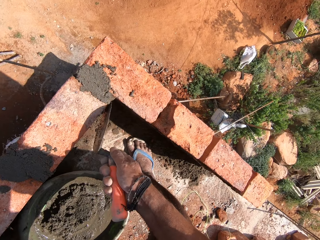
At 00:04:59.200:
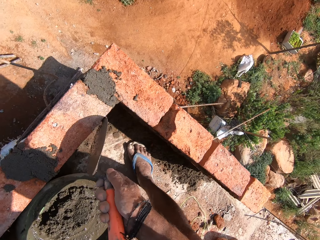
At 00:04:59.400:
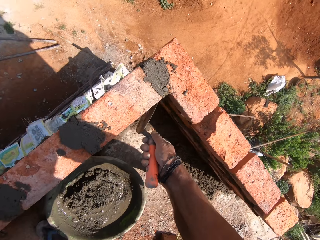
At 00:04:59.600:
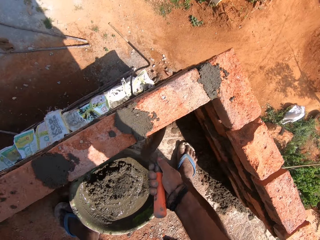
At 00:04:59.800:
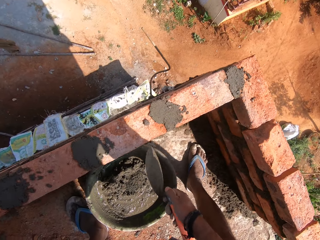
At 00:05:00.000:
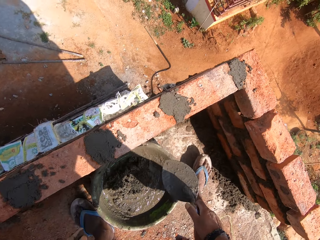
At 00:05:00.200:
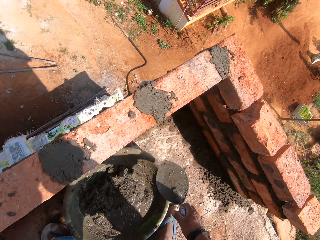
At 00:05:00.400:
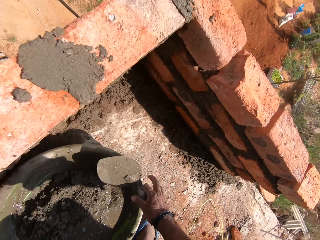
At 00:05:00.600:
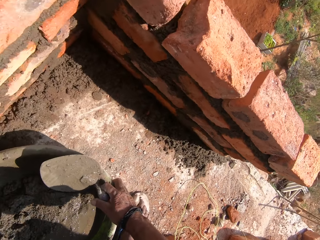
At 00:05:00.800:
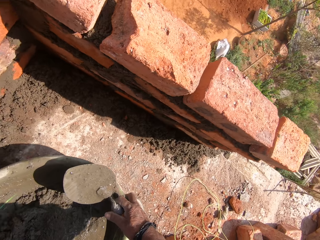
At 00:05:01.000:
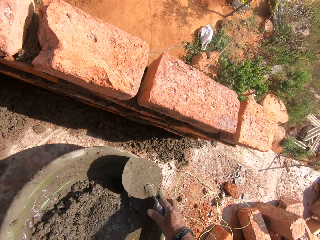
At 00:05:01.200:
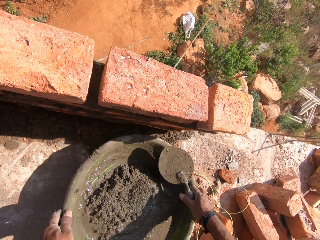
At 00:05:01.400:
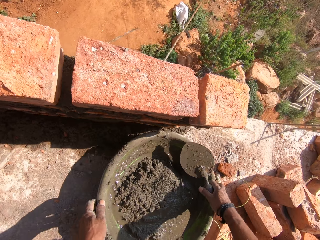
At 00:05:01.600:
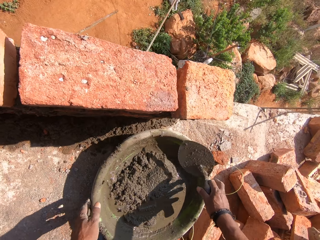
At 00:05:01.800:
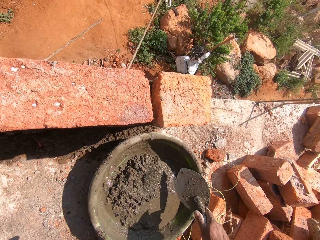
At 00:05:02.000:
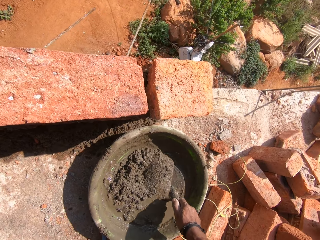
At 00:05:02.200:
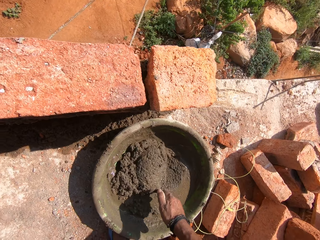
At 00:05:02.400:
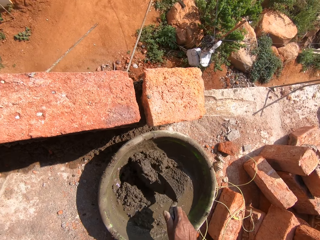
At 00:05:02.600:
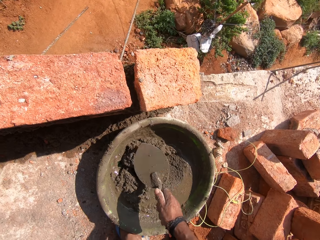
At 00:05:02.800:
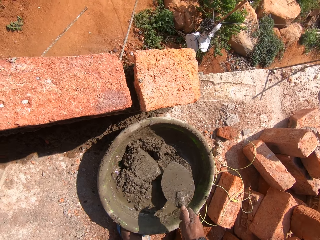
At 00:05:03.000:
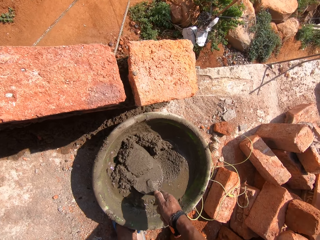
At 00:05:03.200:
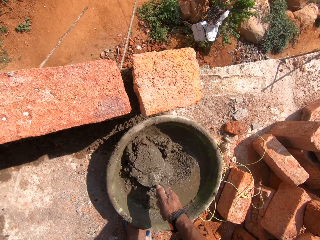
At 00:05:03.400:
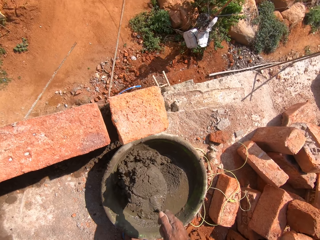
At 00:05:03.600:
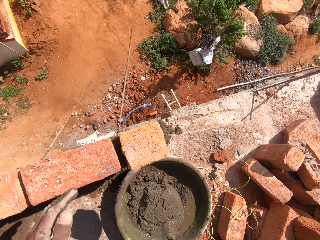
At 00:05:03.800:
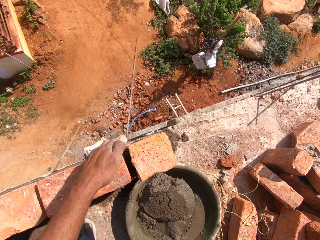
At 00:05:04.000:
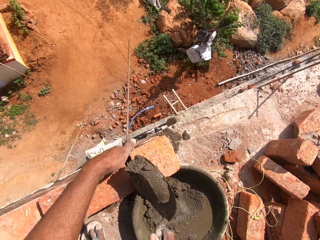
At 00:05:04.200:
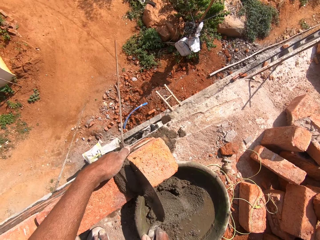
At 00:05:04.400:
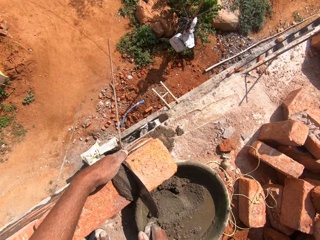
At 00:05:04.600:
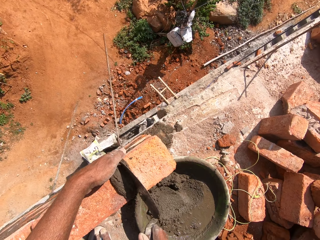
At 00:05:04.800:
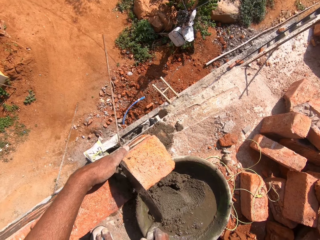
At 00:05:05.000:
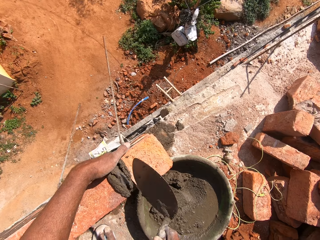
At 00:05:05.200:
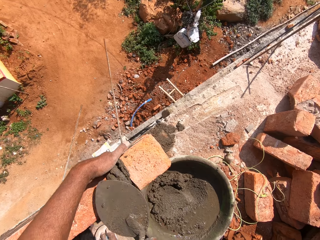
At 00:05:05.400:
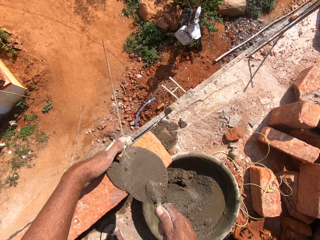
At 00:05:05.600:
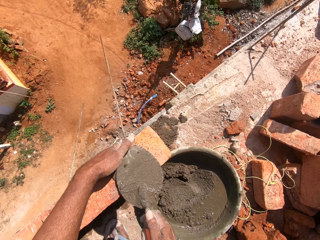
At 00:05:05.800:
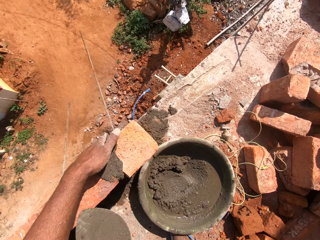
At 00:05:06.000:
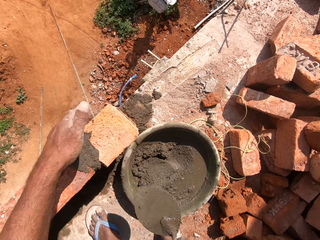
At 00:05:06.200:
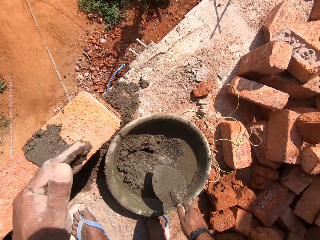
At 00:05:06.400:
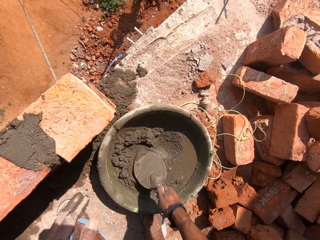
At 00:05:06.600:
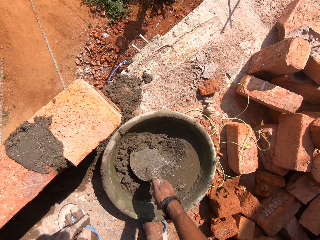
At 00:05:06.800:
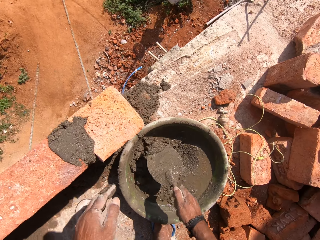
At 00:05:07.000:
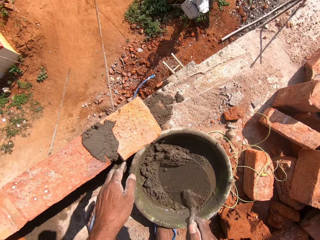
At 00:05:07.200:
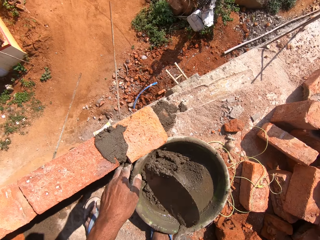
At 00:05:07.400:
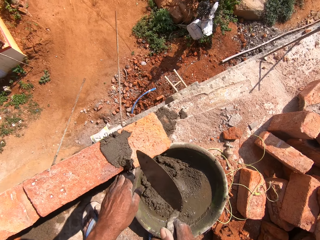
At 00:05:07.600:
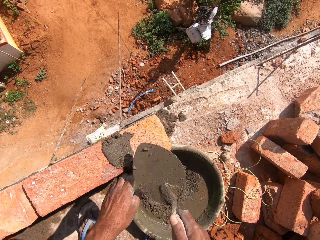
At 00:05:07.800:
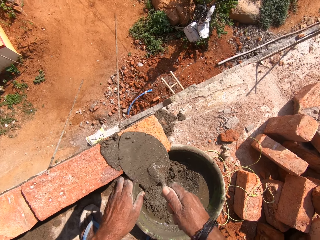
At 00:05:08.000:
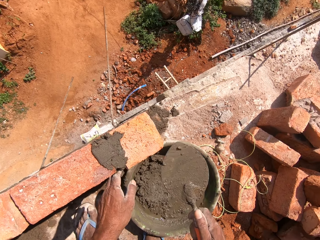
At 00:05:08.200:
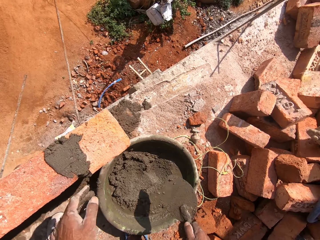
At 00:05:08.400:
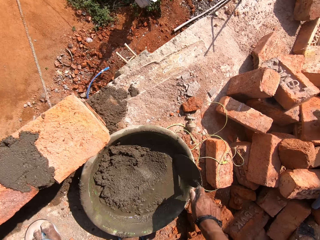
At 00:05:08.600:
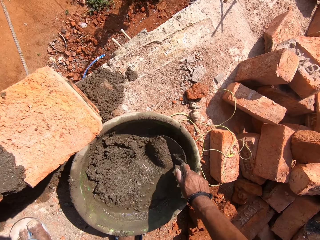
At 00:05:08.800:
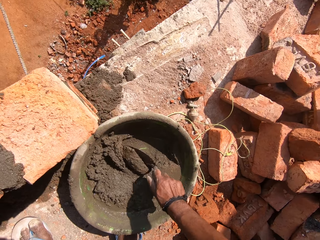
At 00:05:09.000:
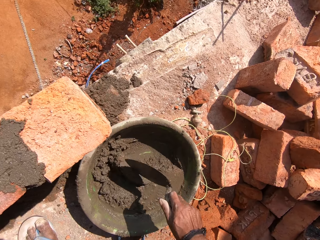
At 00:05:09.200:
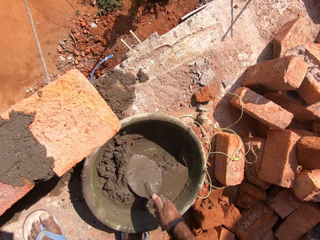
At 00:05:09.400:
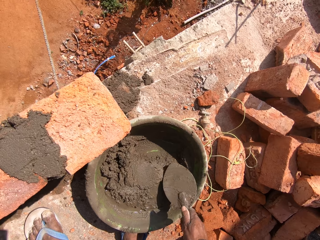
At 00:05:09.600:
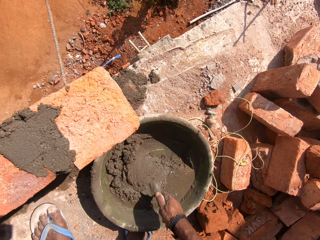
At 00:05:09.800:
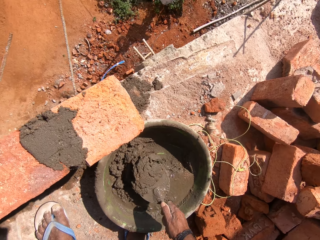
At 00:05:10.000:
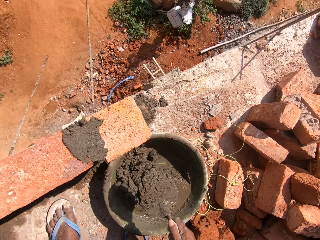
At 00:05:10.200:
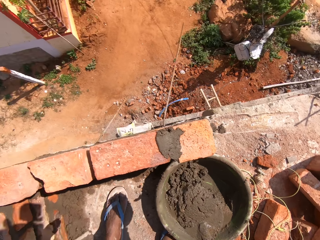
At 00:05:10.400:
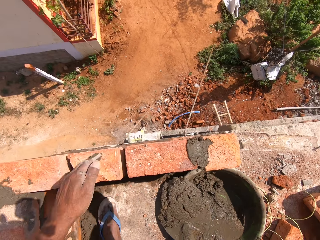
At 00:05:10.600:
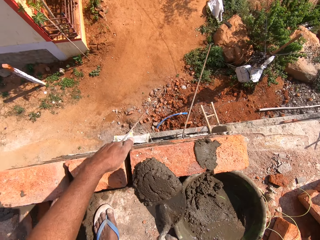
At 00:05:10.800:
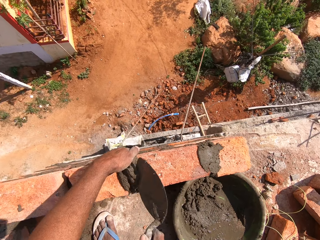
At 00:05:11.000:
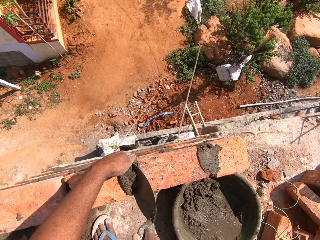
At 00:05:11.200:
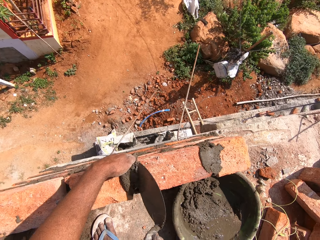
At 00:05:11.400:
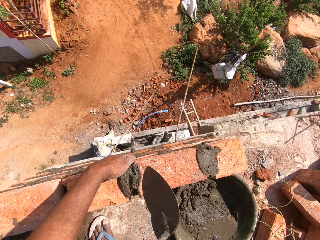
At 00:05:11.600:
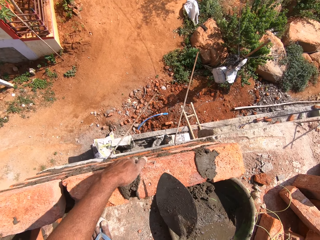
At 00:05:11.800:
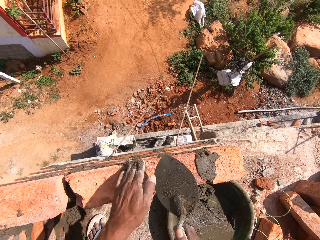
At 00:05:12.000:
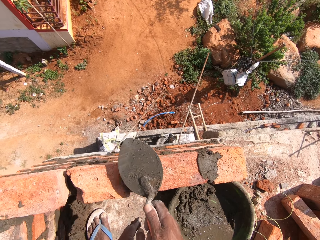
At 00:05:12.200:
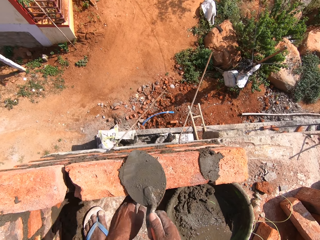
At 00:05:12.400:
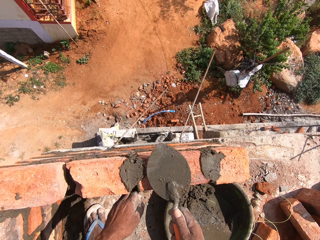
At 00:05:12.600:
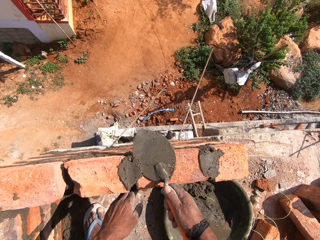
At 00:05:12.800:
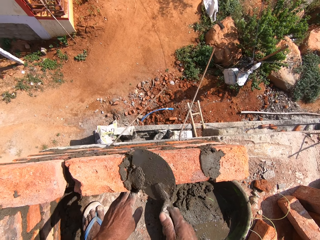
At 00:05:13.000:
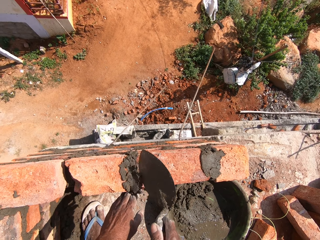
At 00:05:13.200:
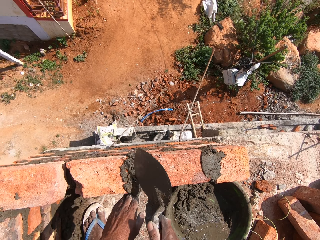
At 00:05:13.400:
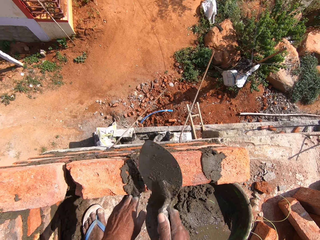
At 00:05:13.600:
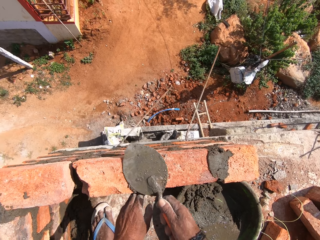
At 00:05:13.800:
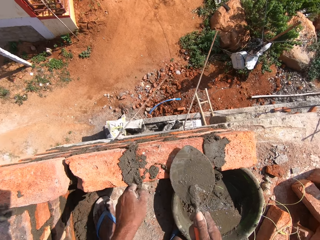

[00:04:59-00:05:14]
The camera wearer moves a basin of mortar. They mix the mortar. They scoop the mortar with a trowel. They put the mortar on the wall between the bricks with the trowel. They scoop the mortar with the trowel. They put the mortar on the wall between the bricks with the trowel. They mix the mortar. They scoop the mortar with the trowel. They put the mortar on the wall between the bricks with the trowel.

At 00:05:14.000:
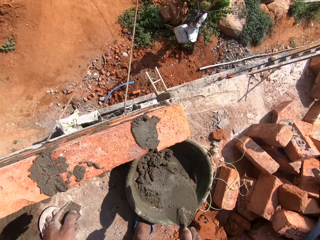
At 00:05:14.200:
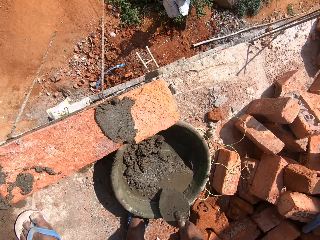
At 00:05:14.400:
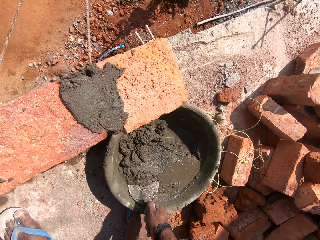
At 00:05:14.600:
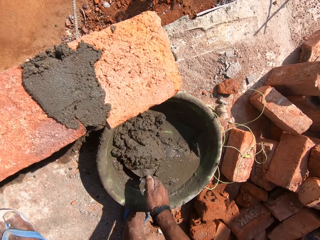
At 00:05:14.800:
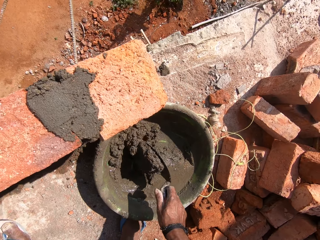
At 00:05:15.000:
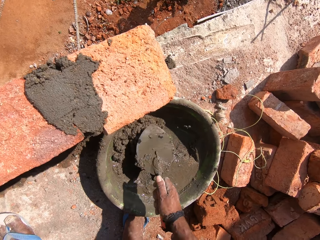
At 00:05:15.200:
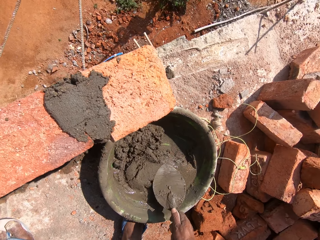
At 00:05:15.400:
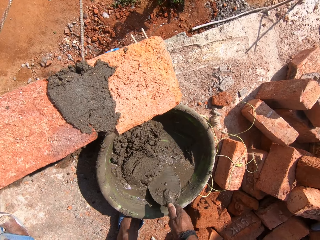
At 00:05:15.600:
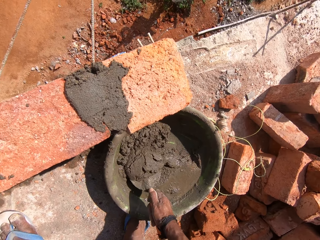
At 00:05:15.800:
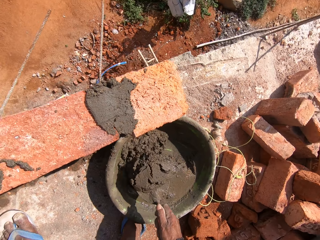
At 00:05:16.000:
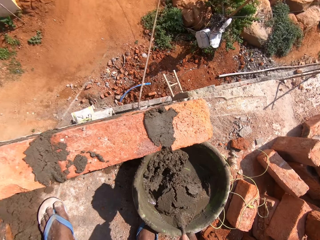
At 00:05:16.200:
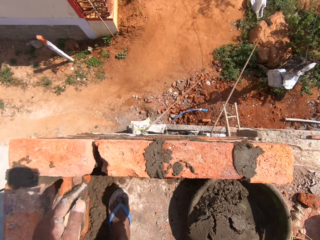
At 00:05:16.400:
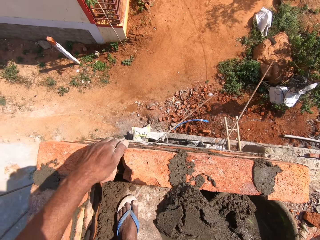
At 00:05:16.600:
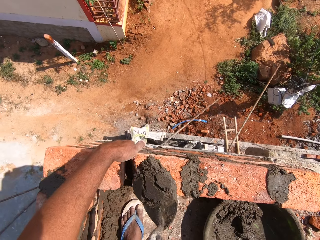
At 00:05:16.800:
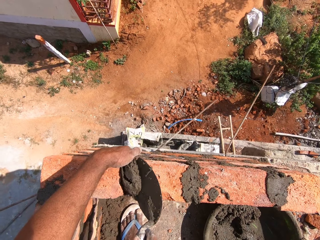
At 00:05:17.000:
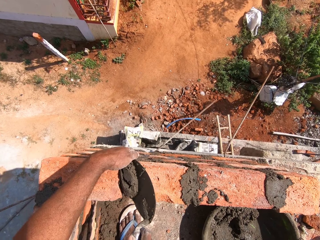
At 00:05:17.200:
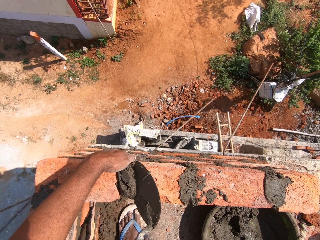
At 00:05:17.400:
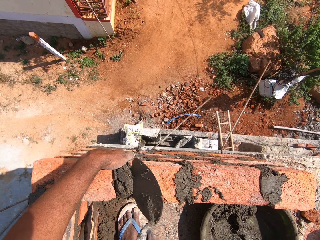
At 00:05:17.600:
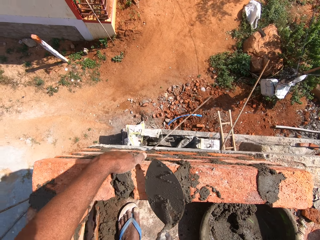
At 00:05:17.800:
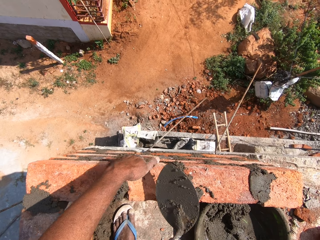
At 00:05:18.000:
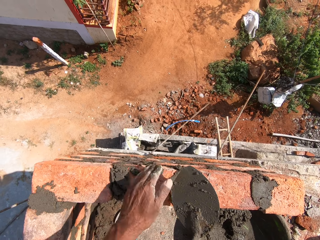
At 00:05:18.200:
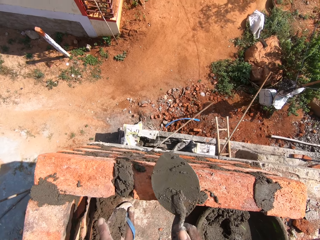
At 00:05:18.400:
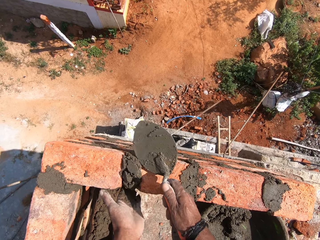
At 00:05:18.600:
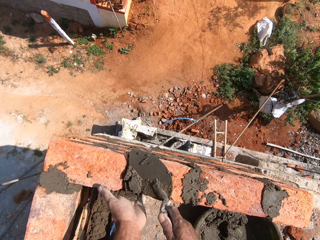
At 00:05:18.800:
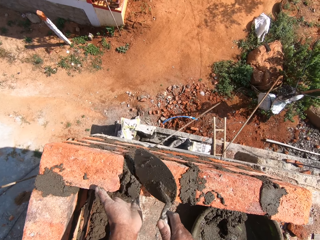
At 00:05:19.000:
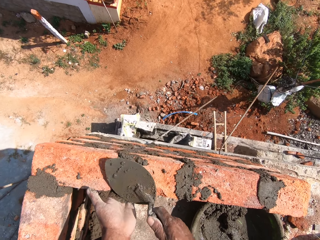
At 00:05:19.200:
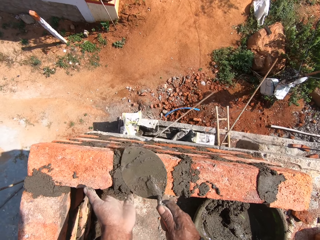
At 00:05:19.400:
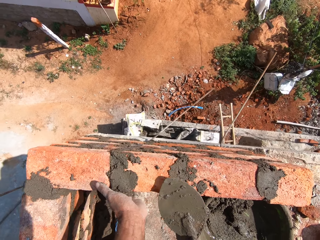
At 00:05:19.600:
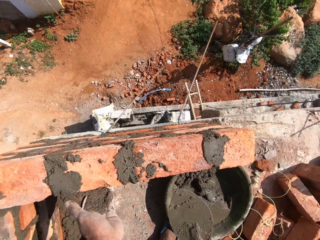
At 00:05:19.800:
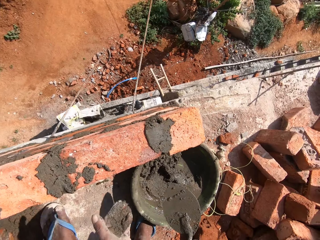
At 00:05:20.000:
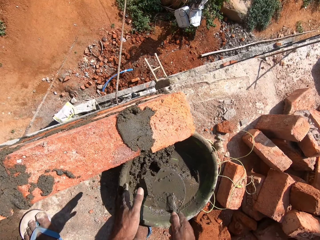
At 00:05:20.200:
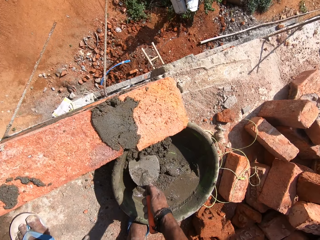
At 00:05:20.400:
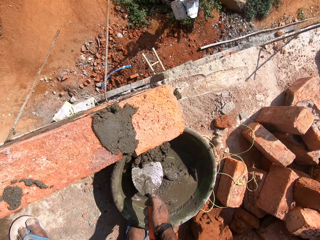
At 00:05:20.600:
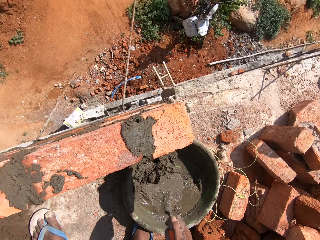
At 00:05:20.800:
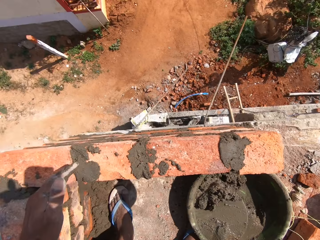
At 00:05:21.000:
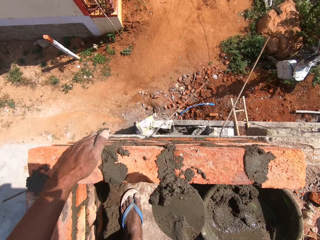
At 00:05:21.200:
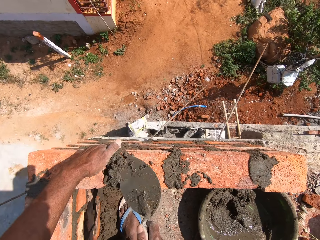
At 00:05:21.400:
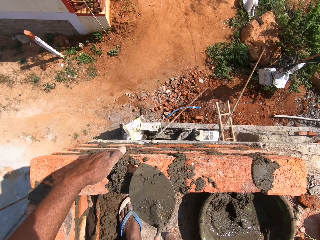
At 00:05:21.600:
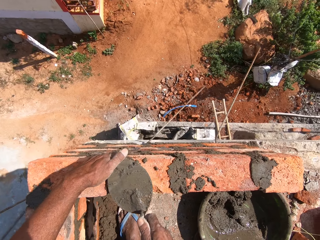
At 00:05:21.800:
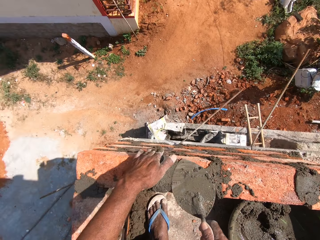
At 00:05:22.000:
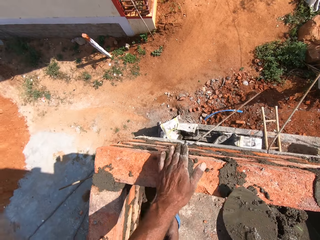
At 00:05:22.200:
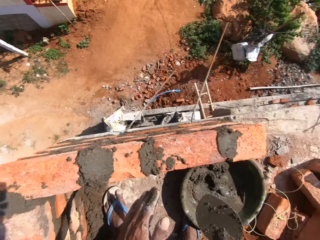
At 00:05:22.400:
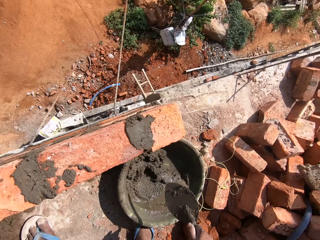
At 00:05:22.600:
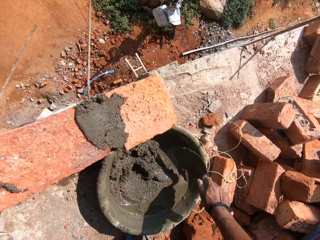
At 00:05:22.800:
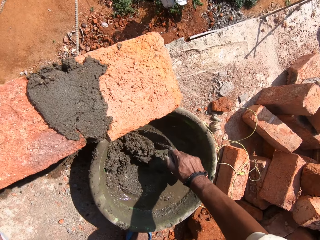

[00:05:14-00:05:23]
The camera wearer scoops mortar with a trowel. They put the mortar on the wall between the bricks with the trowel. They scoop the mortar with the trowel. They put the mortar on the wall between the bricks with the trowel.
